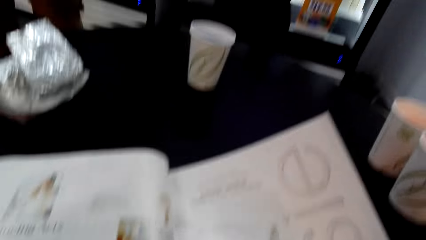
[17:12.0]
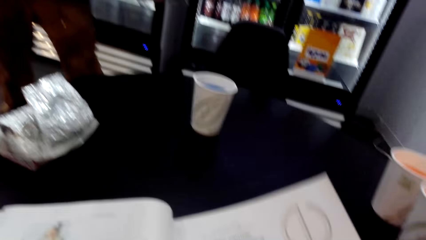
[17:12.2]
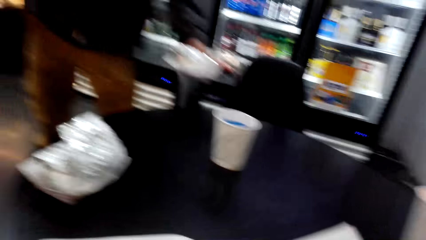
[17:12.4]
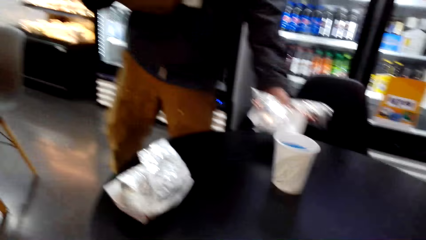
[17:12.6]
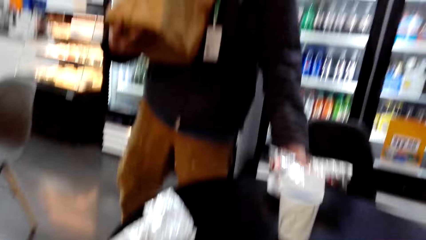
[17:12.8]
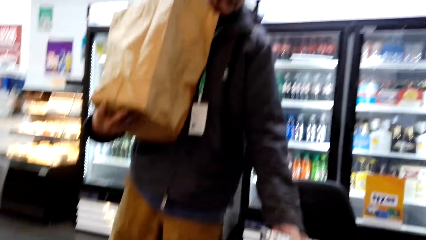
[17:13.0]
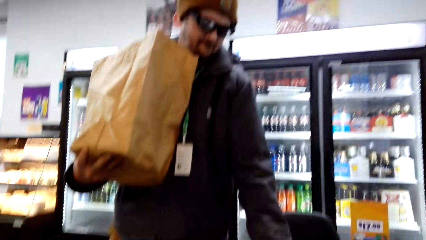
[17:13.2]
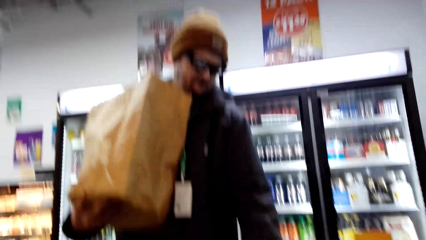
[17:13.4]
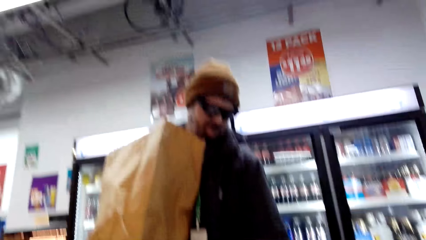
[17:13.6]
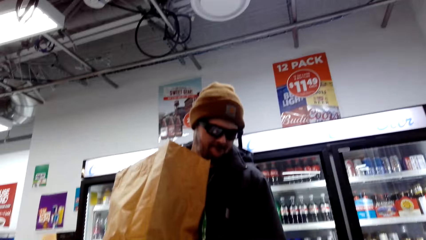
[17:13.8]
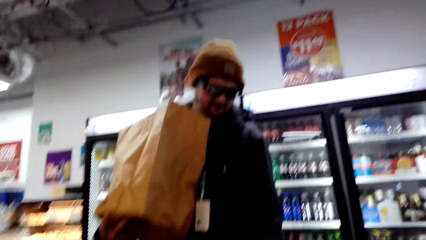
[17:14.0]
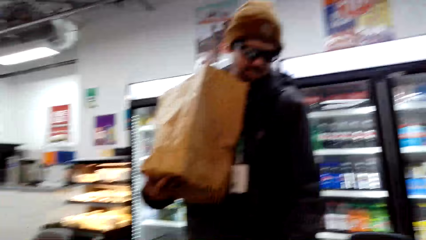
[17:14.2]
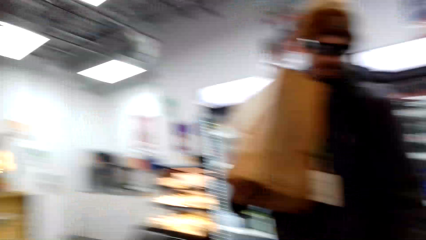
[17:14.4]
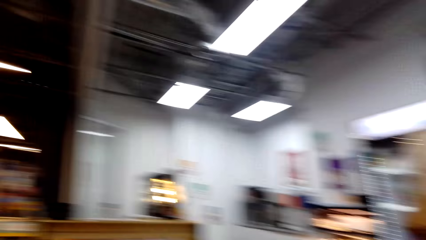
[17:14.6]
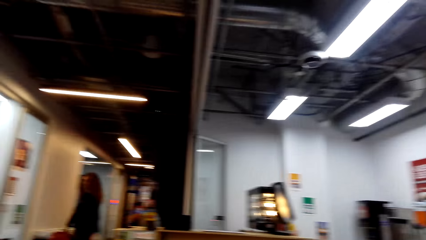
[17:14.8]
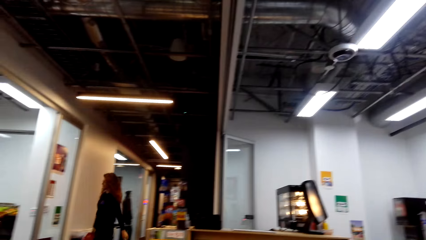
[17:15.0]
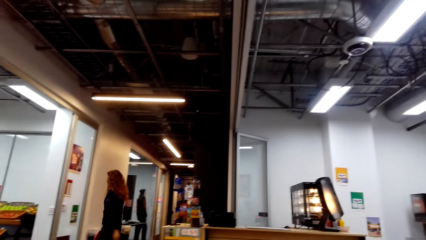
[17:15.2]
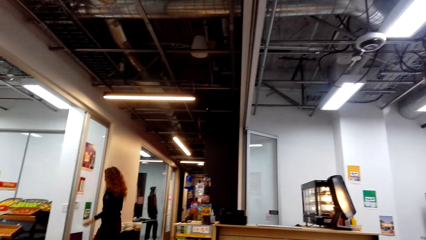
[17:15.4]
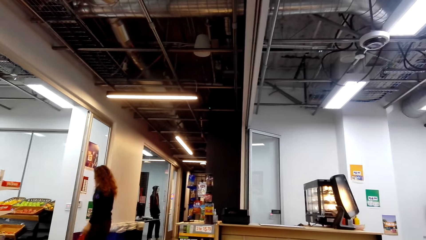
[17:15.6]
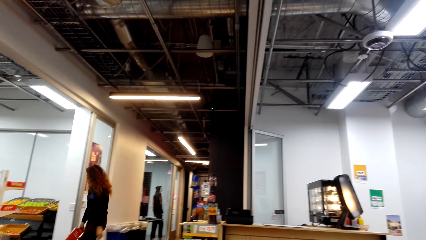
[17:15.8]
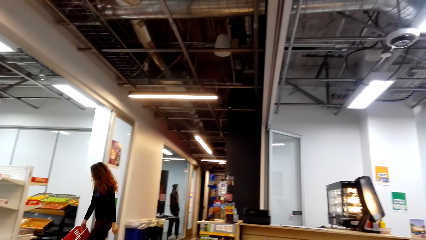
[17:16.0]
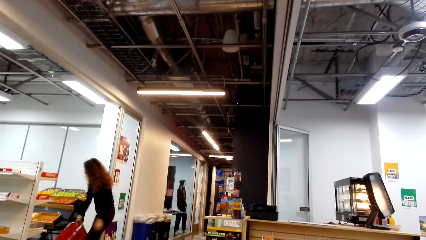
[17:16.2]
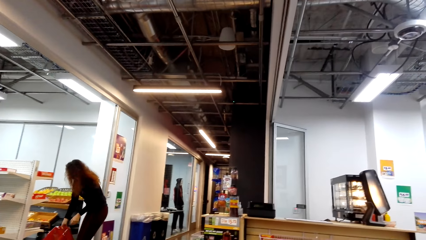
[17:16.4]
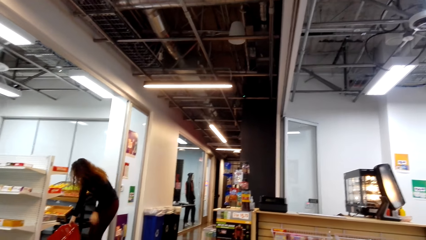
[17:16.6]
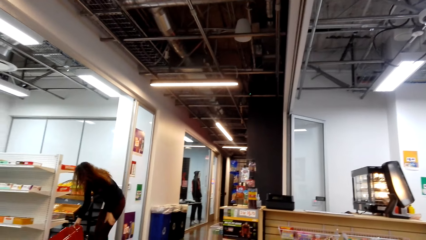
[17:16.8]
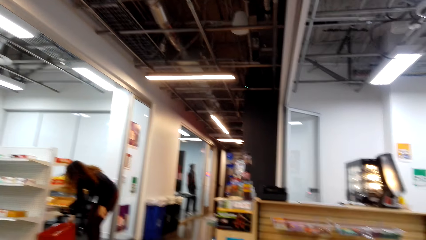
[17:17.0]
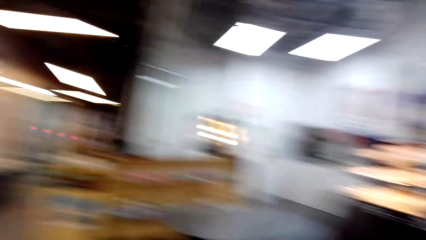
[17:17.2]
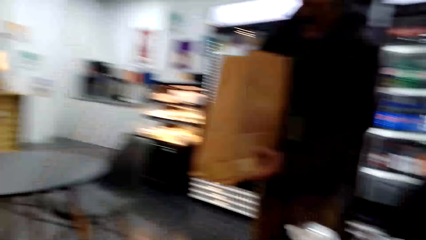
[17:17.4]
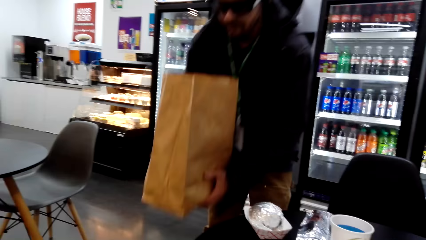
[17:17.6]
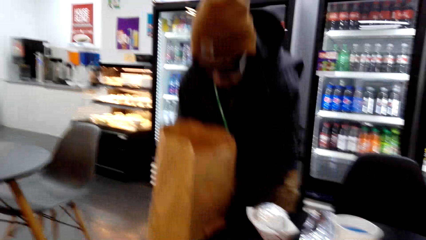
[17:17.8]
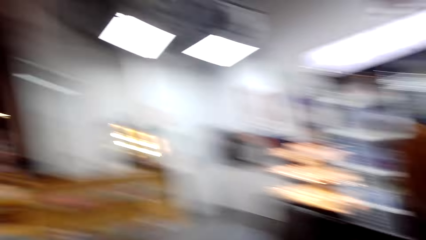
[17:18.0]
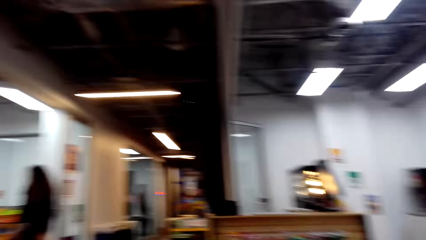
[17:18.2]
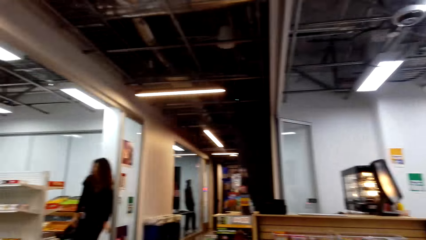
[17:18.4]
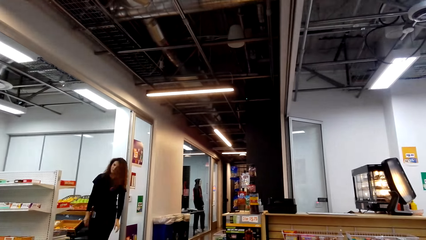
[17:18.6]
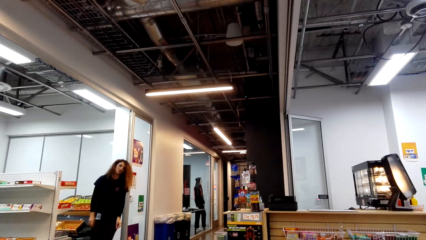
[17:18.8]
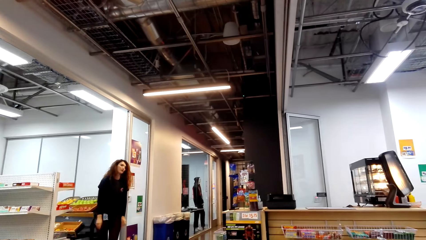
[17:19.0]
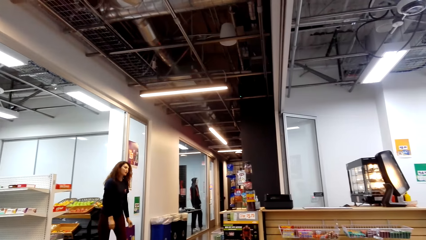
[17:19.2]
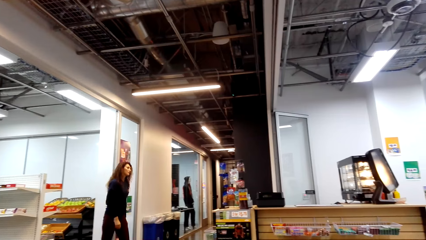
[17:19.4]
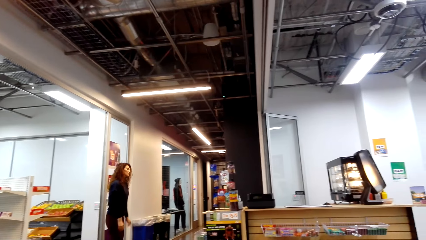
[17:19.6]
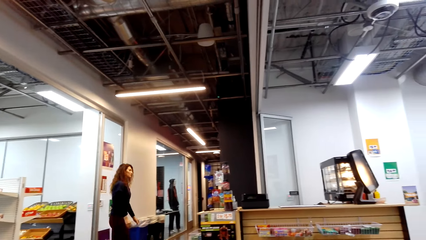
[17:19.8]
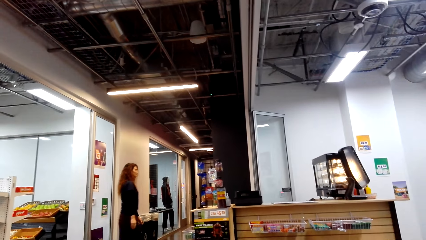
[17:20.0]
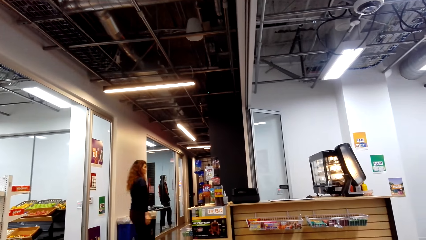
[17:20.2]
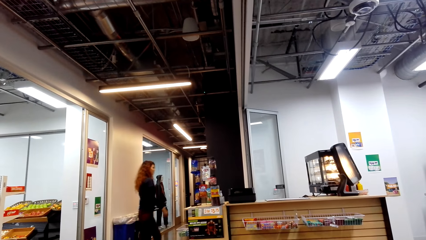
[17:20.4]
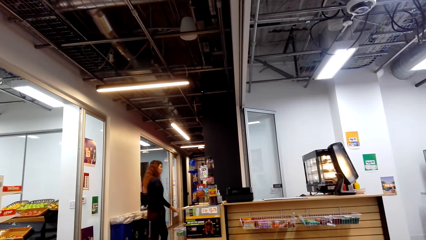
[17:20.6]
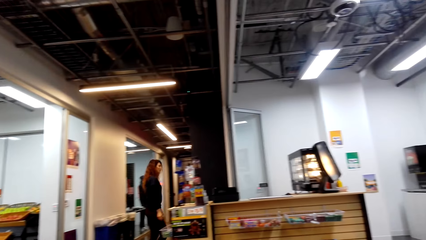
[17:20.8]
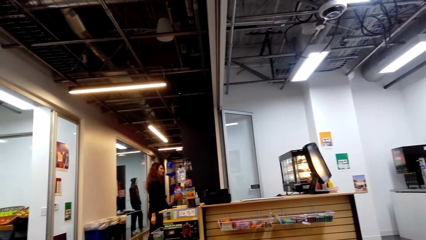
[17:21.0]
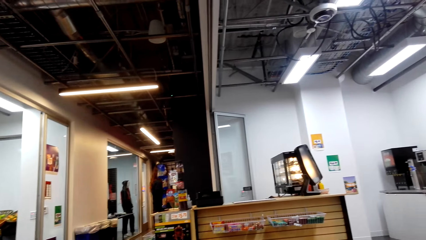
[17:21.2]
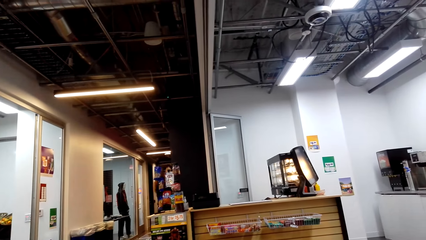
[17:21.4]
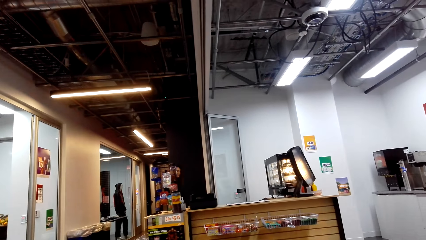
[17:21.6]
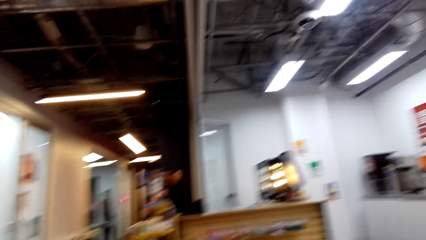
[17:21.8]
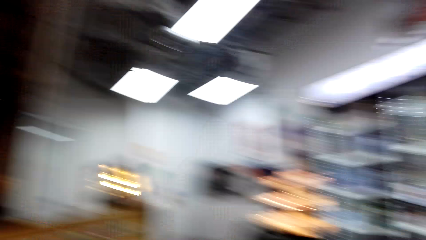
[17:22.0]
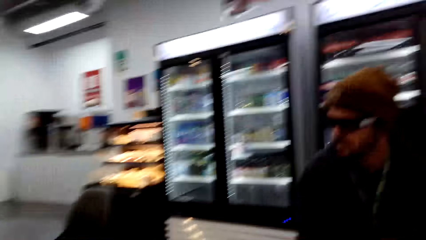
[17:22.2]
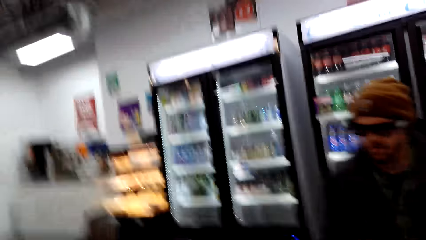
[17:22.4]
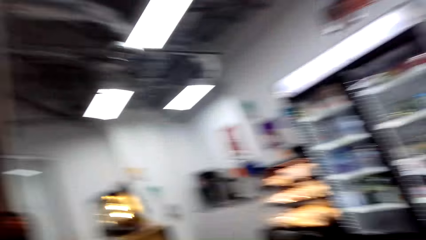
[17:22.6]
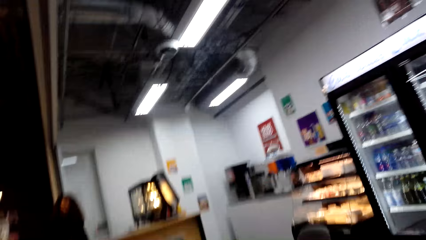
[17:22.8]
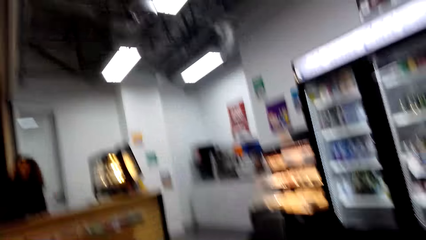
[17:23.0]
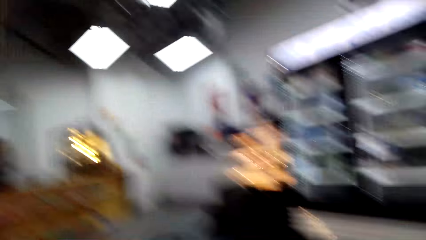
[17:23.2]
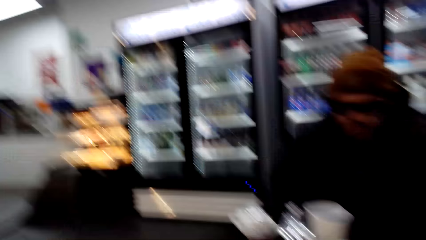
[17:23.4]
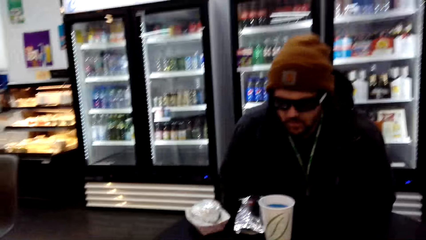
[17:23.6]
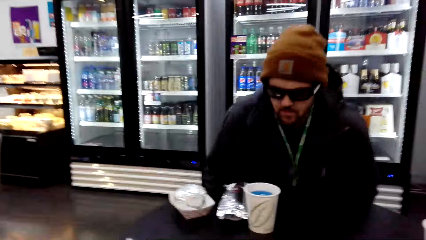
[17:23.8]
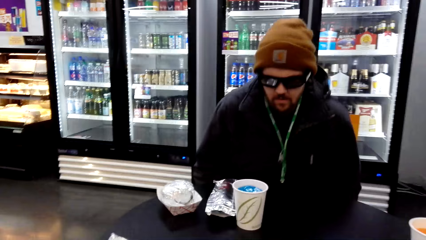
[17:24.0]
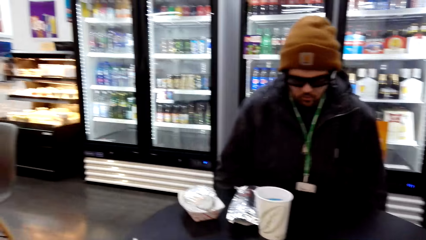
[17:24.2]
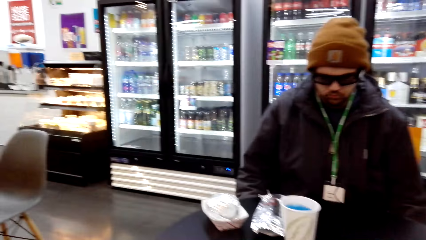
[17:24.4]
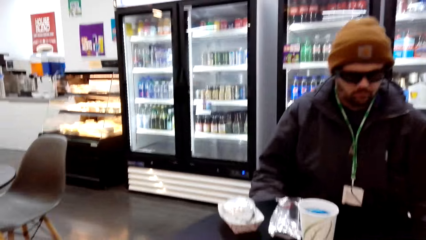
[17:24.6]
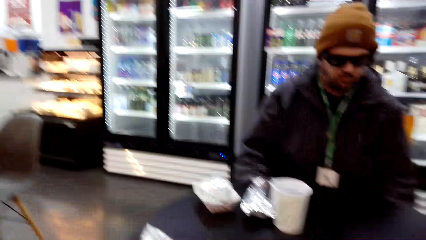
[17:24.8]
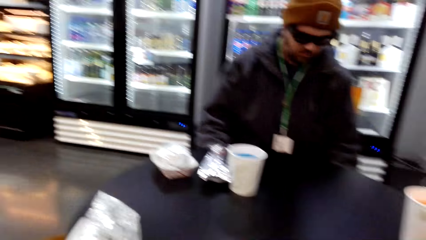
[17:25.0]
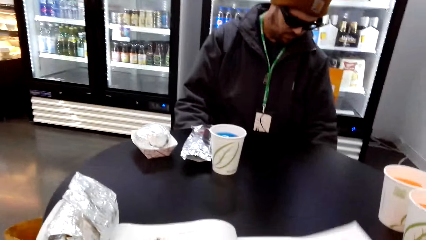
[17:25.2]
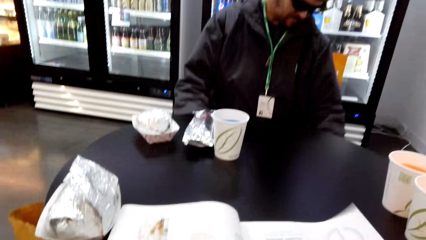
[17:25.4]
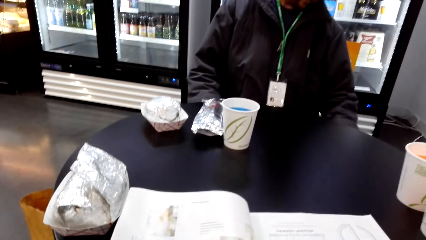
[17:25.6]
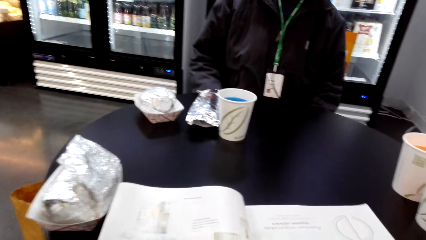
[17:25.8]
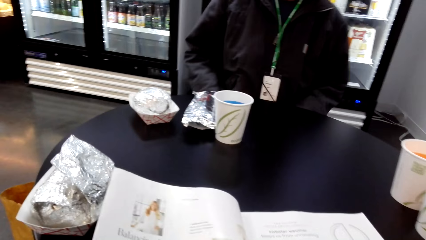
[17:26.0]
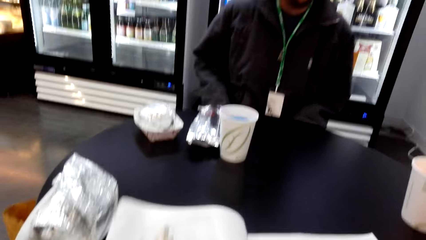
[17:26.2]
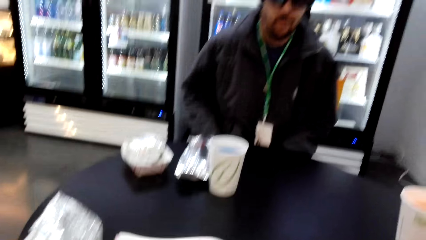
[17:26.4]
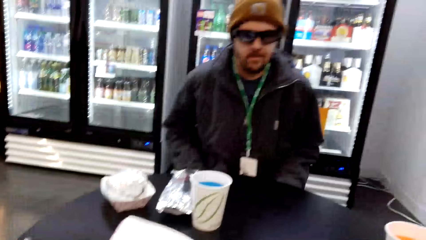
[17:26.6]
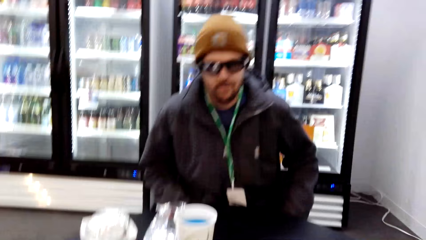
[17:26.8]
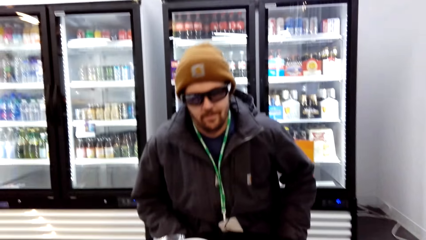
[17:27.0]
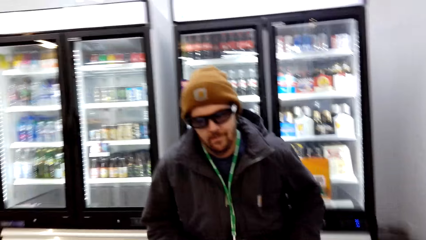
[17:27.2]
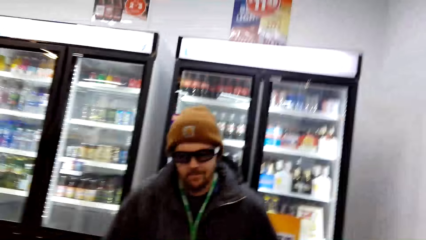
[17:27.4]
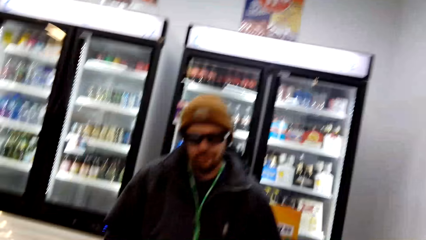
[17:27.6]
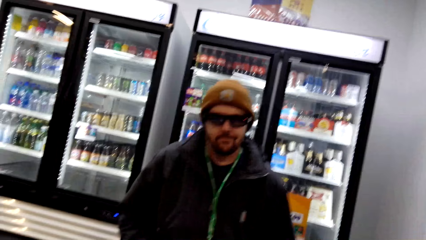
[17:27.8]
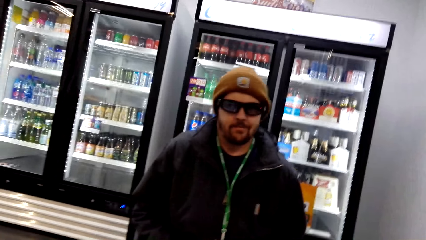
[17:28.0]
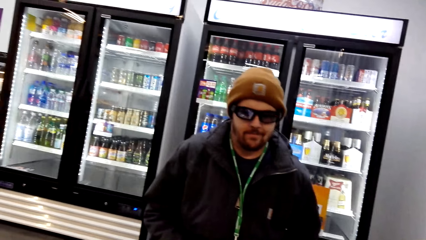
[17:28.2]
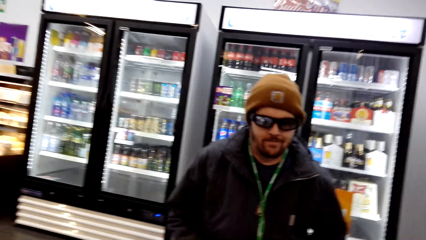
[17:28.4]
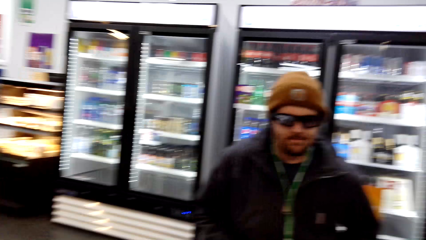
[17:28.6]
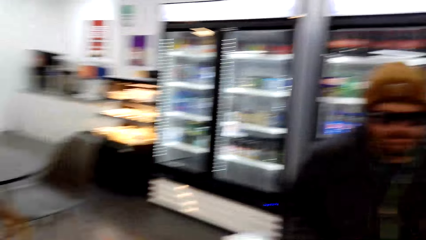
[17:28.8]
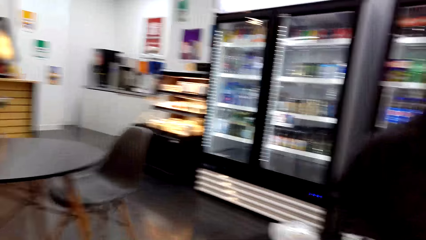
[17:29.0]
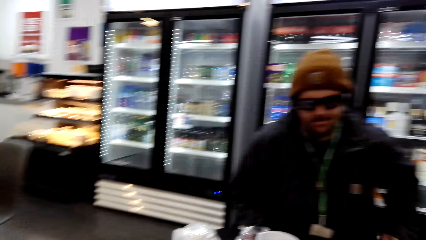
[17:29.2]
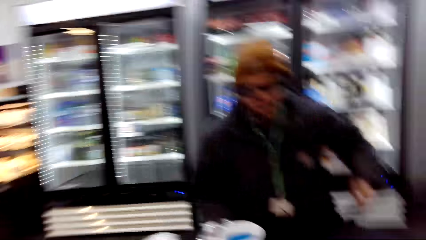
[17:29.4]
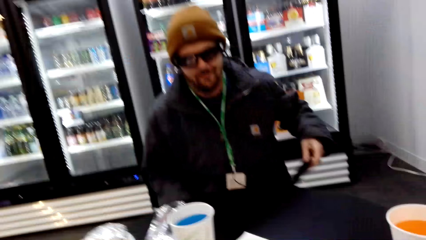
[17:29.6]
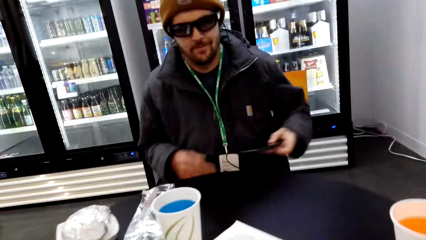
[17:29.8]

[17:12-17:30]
A man places items on a table. The camera wearer looks around the store. They dialogue with the cashier. A lady walks in the shop. The man sits down. The camera wearer looks around the store table. They dialogue with a person.
